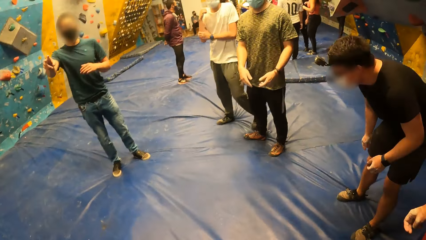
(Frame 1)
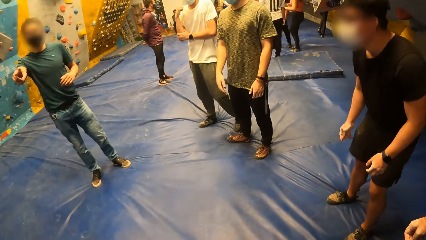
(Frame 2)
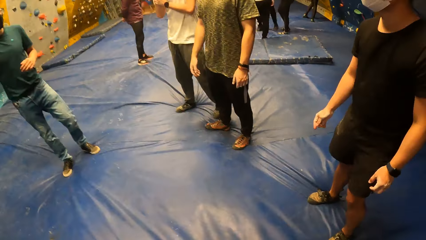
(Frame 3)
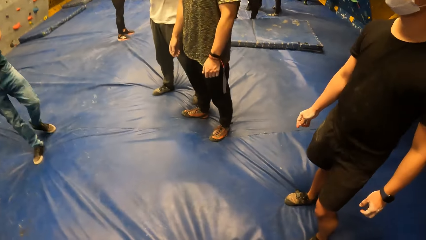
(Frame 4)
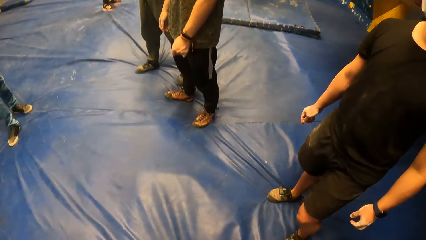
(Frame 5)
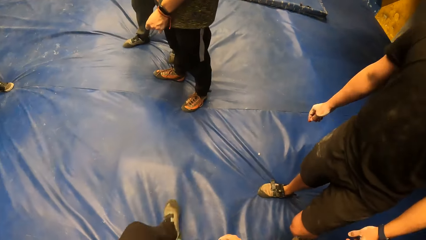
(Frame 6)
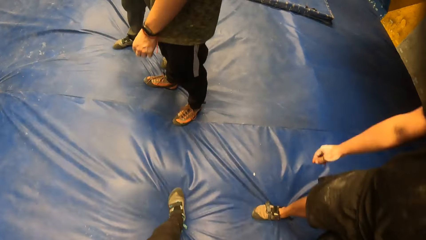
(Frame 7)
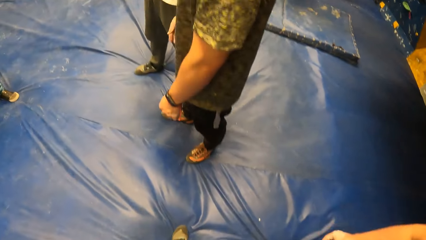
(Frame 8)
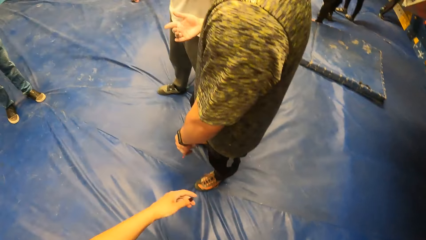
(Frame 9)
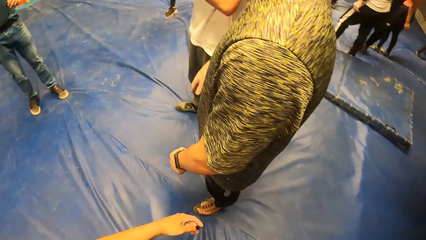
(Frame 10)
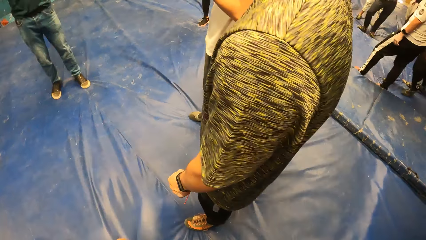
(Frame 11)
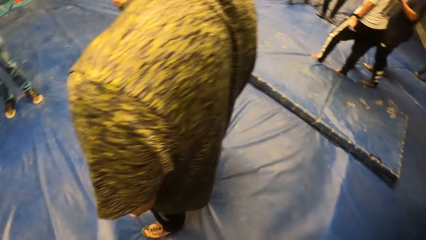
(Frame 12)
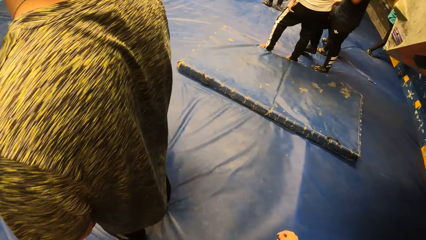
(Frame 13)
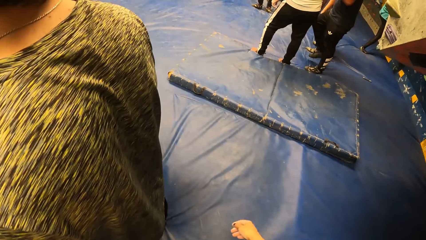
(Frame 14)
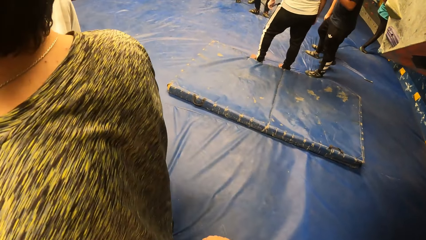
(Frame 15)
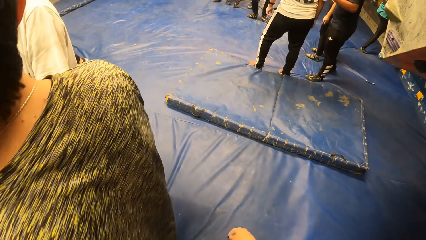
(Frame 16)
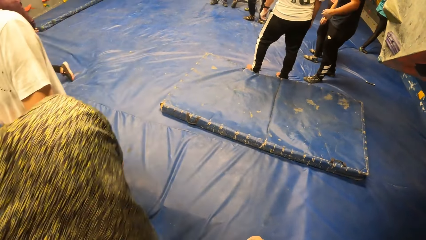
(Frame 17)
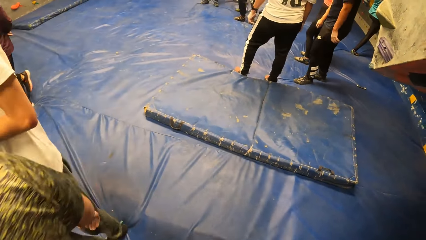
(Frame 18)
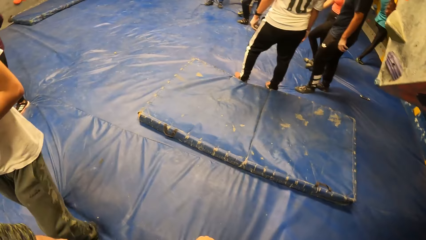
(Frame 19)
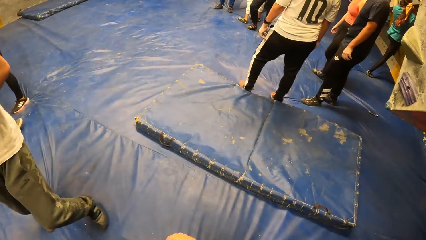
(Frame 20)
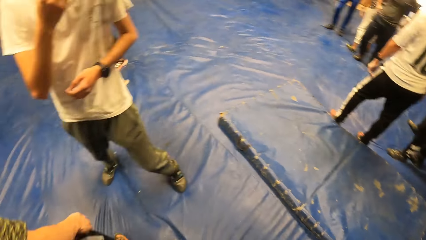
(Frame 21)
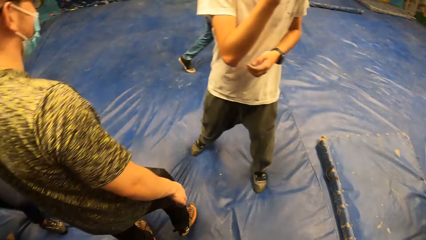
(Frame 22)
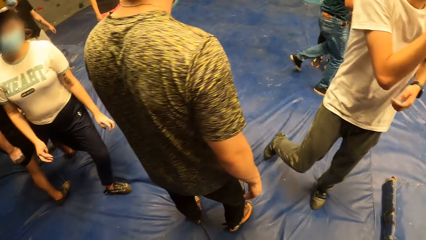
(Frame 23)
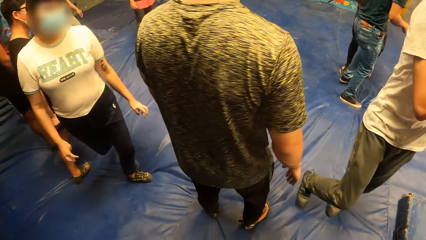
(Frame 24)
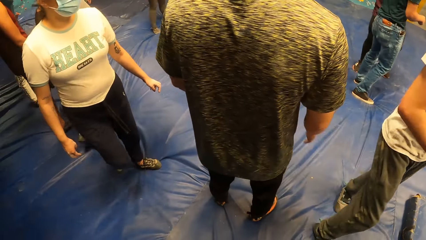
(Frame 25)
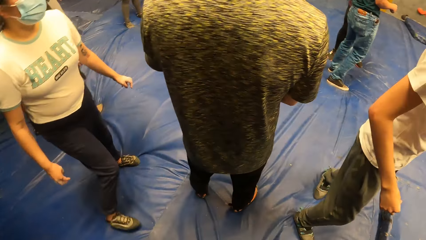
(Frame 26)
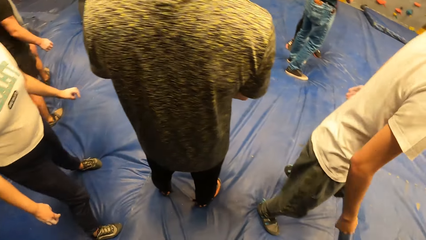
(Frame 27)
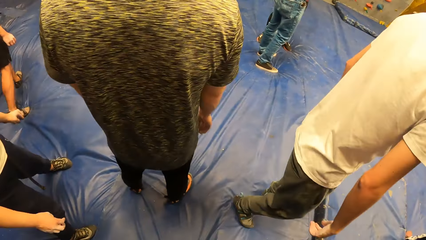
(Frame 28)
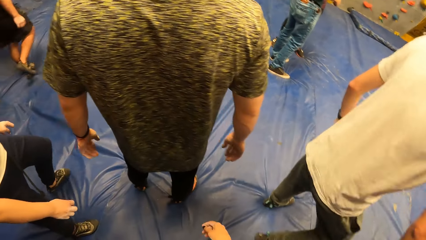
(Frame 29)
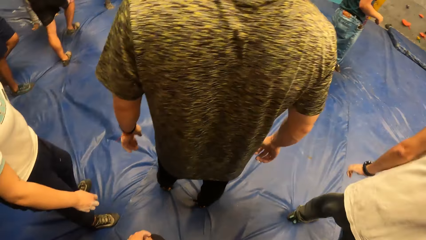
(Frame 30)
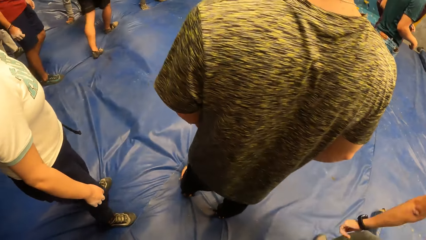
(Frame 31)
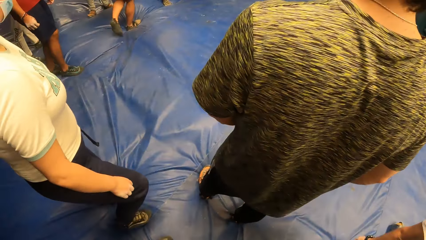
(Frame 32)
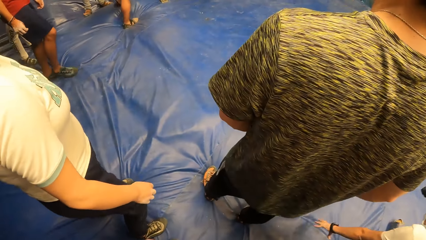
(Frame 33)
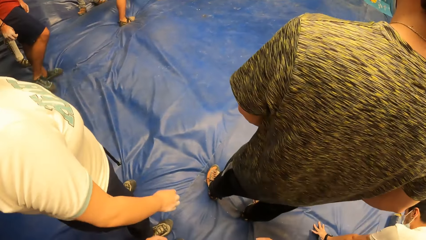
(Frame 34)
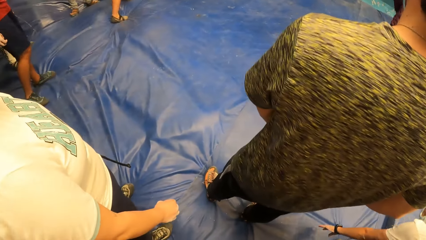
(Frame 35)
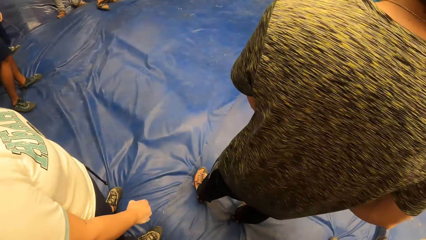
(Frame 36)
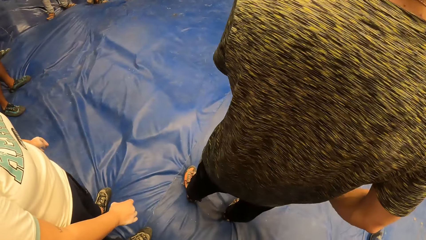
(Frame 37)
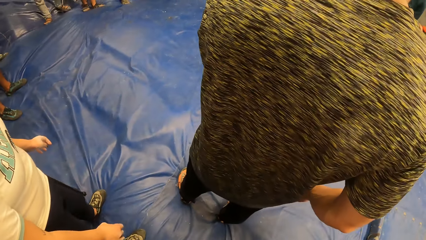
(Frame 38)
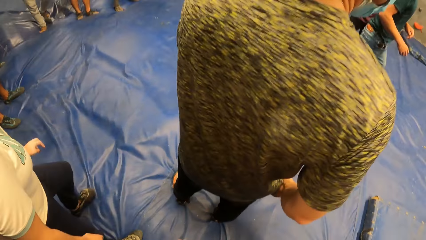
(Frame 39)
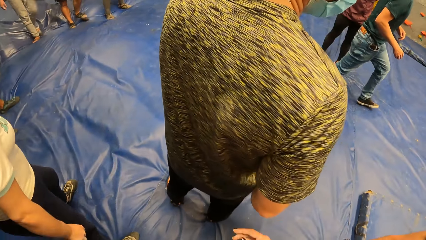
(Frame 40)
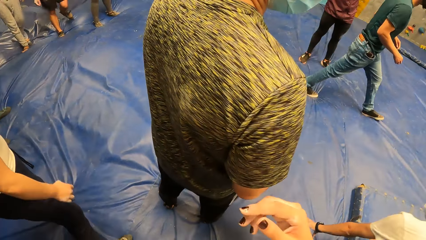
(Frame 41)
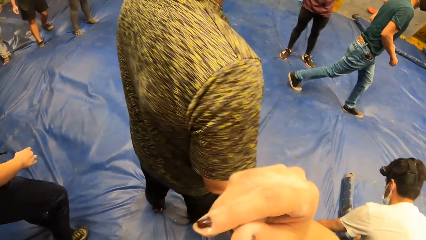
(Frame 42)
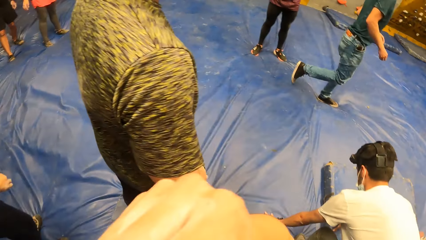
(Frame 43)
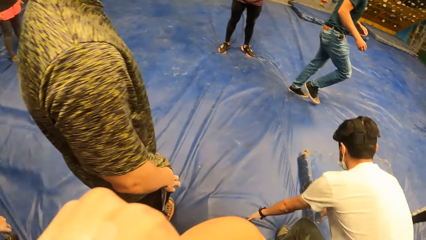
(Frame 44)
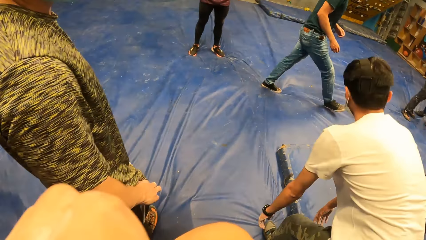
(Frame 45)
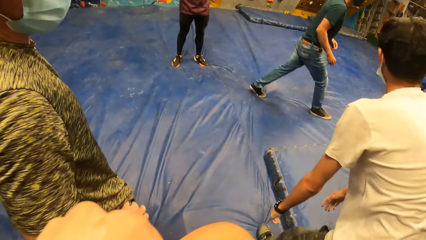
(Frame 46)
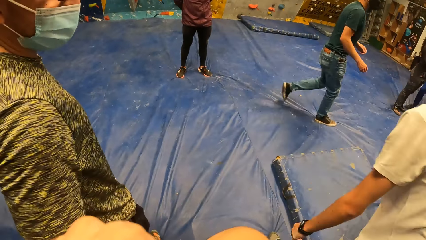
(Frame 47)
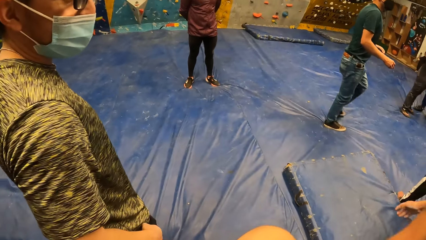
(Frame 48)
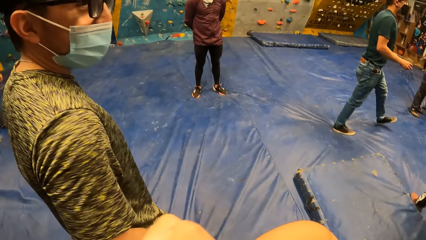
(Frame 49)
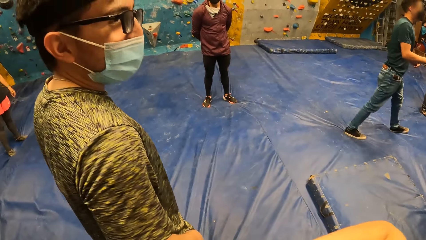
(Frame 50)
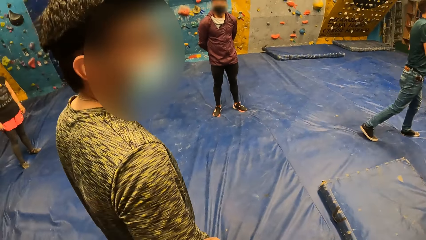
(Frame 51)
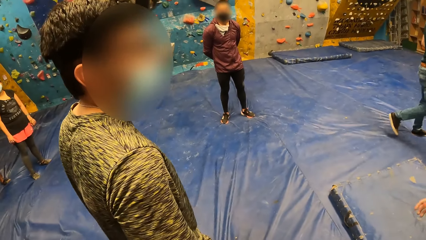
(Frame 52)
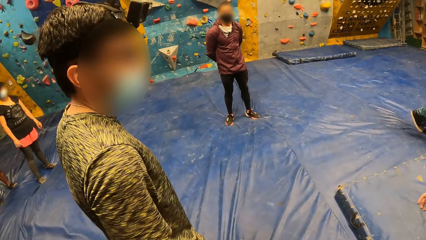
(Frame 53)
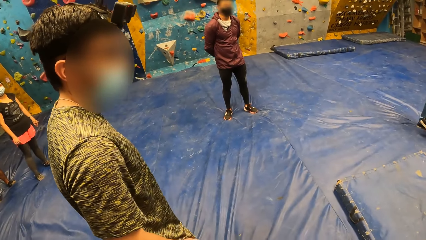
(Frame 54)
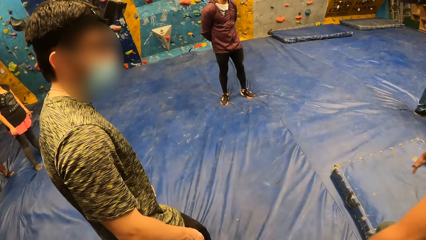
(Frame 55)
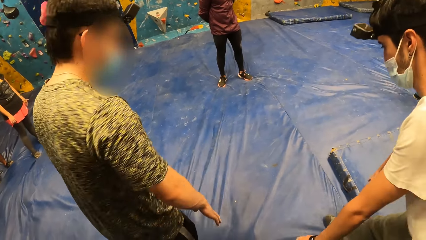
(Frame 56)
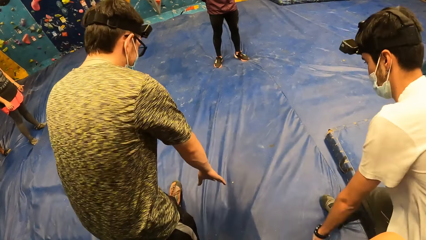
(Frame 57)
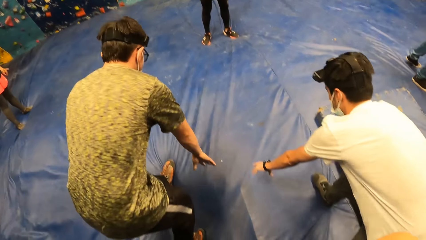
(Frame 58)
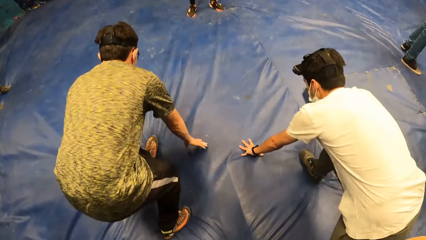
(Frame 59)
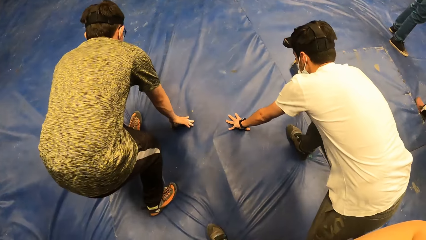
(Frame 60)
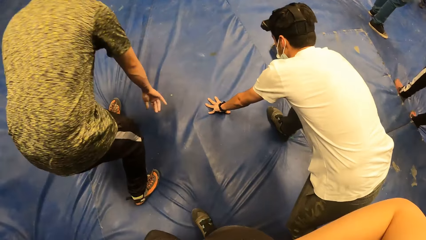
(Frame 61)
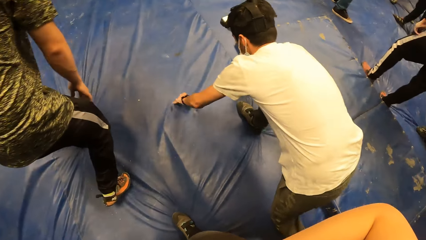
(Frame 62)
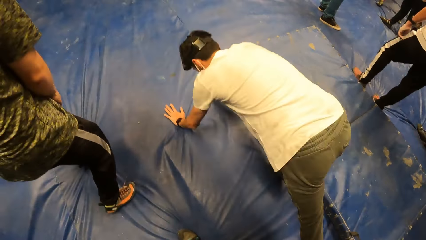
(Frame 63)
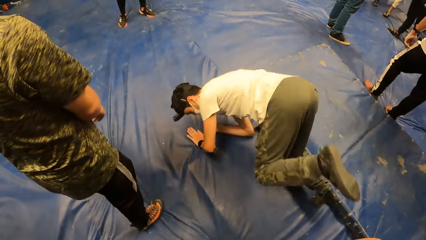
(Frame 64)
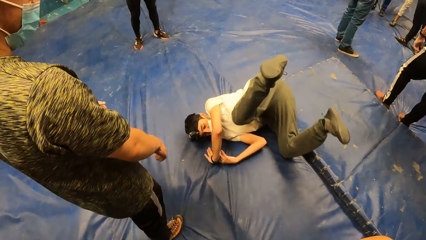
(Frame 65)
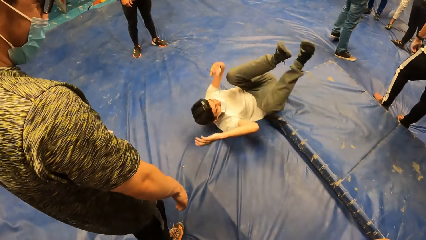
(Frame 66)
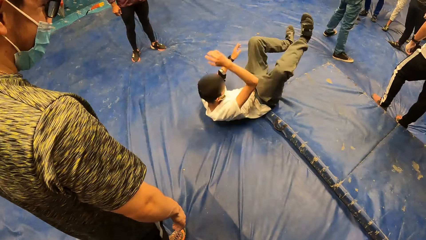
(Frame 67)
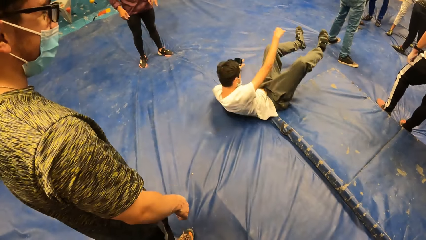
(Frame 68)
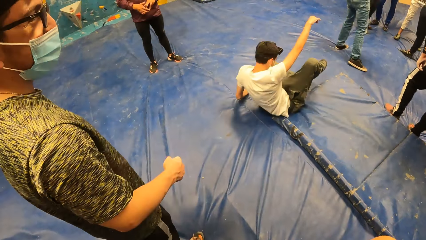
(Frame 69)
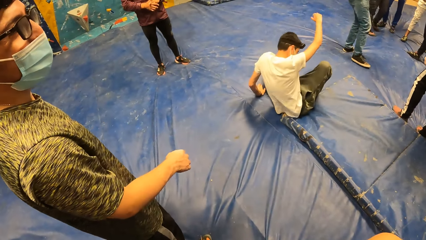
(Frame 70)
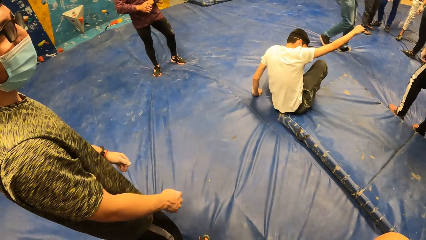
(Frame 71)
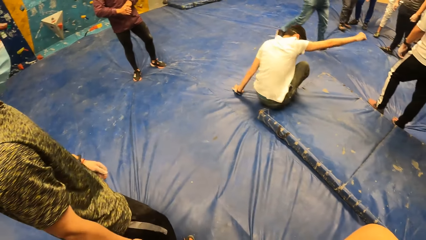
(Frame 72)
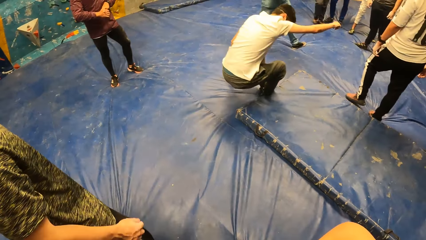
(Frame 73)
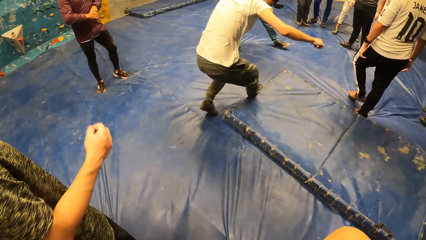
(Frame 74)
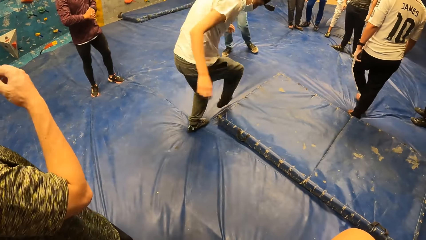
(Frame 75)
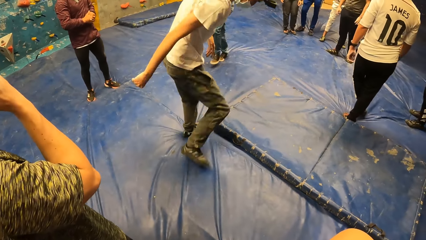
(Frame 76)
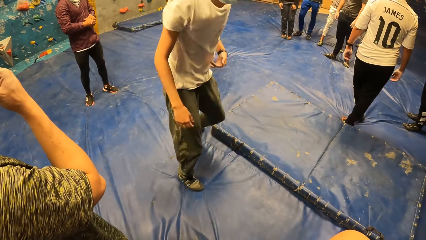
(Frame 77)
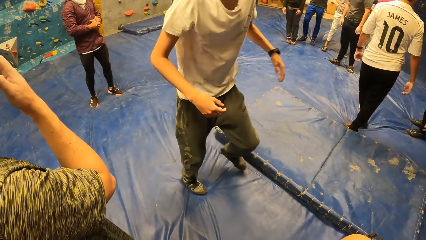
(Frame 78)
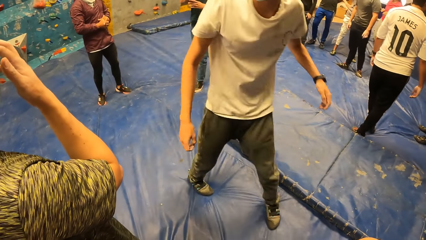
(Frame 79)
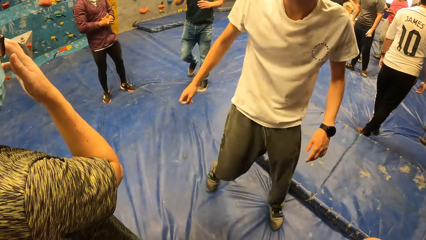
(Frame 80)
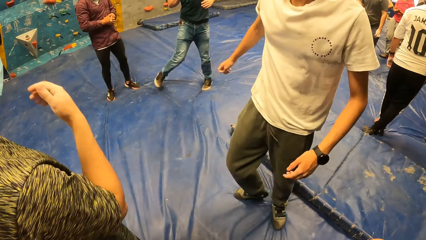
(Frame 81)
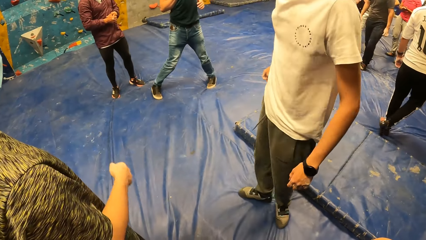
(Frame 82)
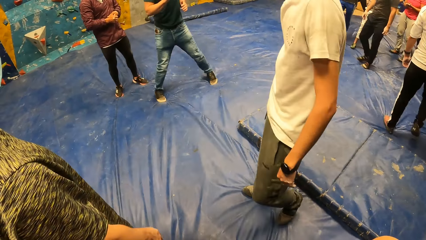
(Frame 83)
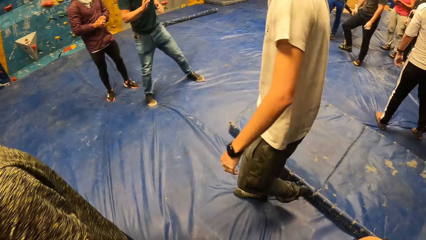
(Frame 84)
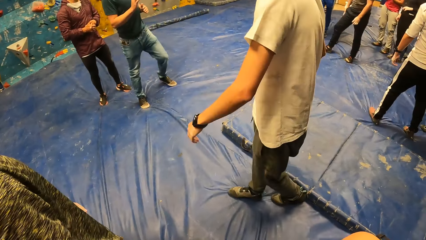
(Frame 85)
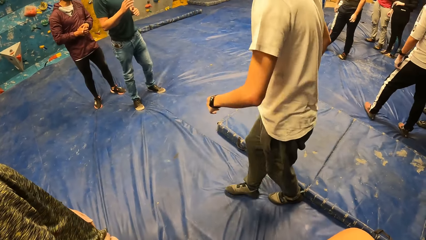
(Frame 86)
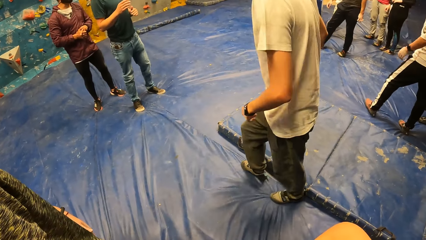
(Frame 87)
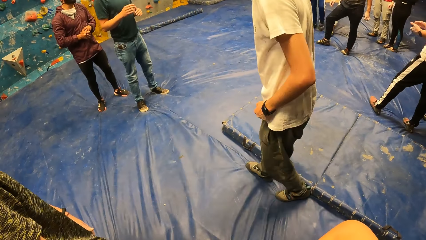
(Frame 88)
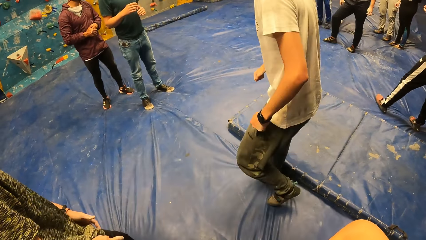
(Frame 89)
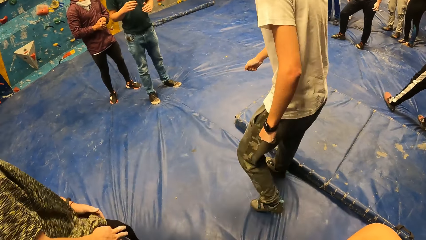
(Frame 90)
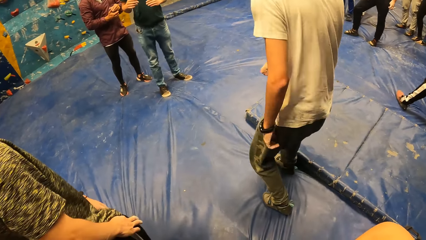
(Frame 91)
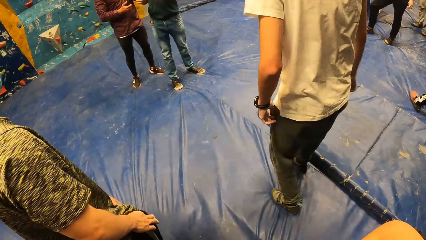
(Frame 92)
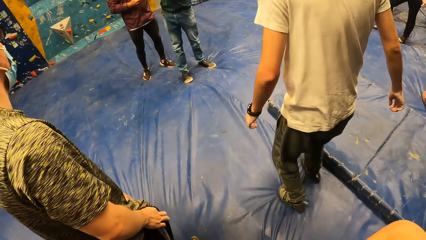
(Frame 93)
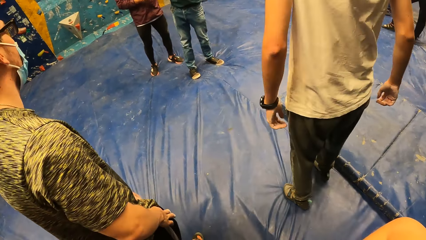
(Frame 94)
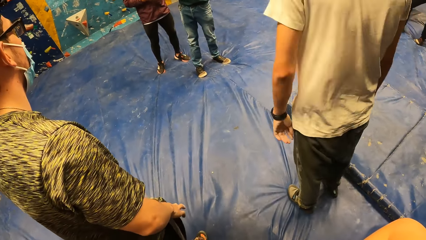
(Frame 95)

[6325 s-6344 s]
A lady moves the legs. The camera wearer looks around. A man kneels. Another man kneels. The other man moves the body and rolls on the floor. He stands up, steps forward and turns around.
